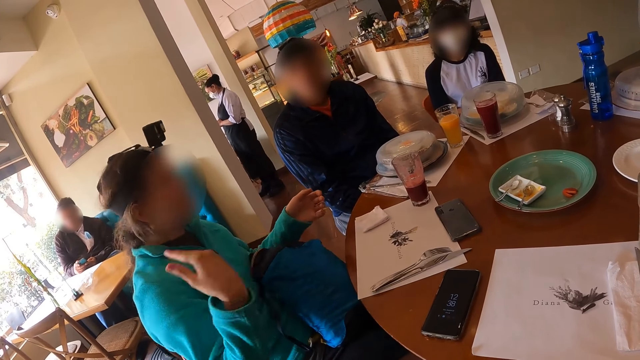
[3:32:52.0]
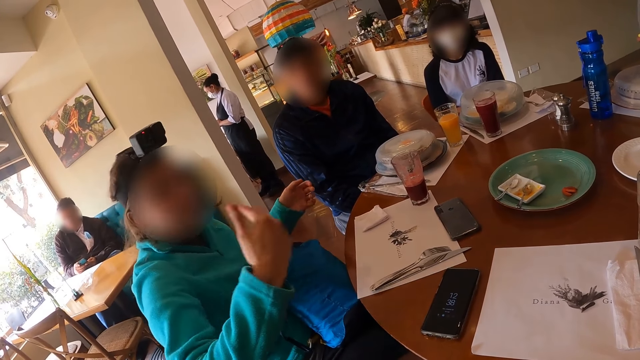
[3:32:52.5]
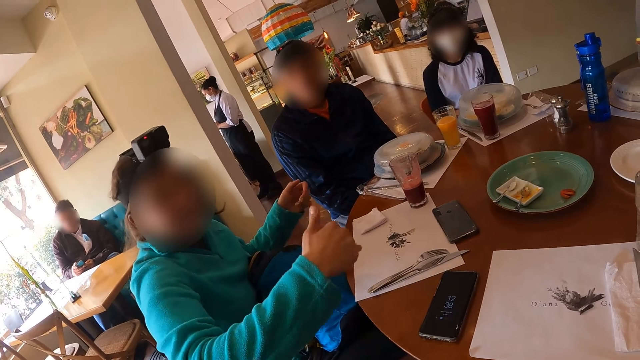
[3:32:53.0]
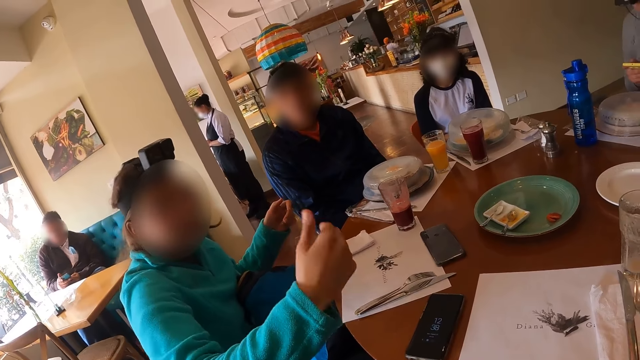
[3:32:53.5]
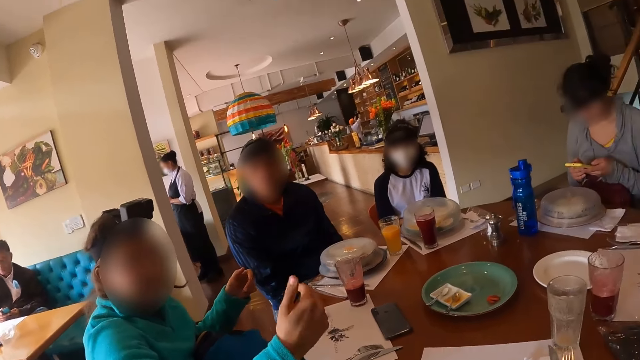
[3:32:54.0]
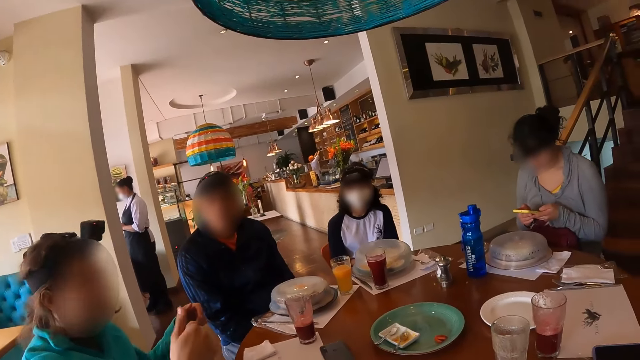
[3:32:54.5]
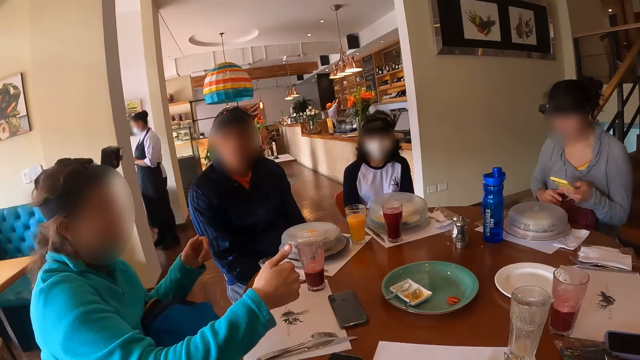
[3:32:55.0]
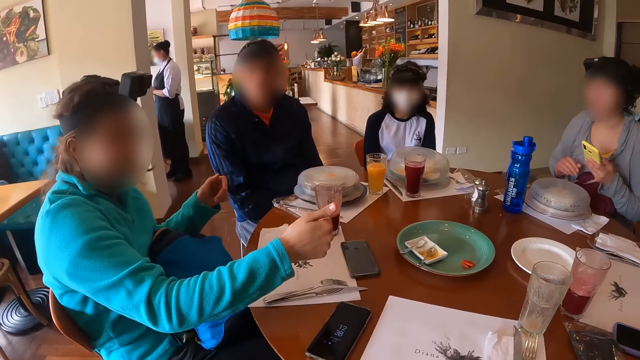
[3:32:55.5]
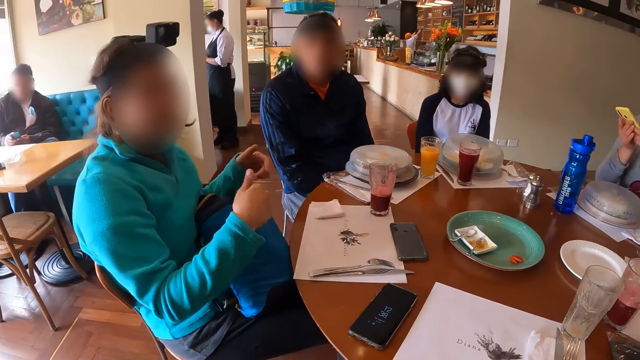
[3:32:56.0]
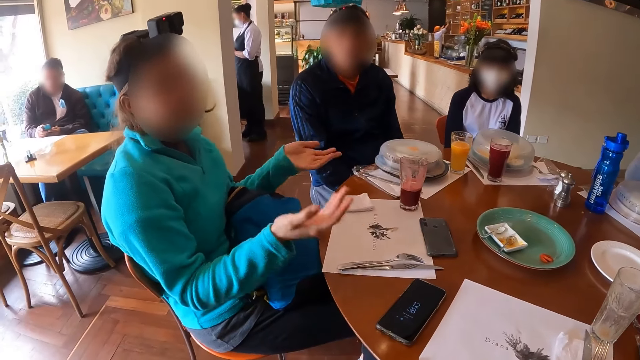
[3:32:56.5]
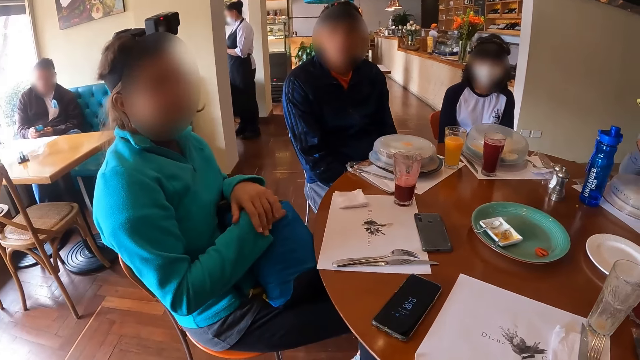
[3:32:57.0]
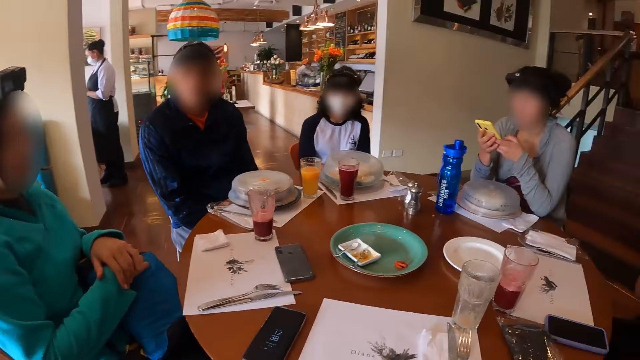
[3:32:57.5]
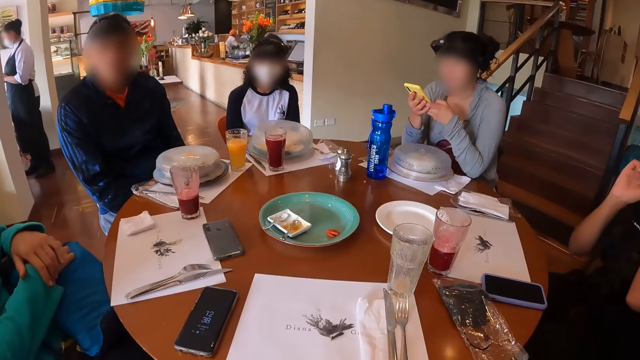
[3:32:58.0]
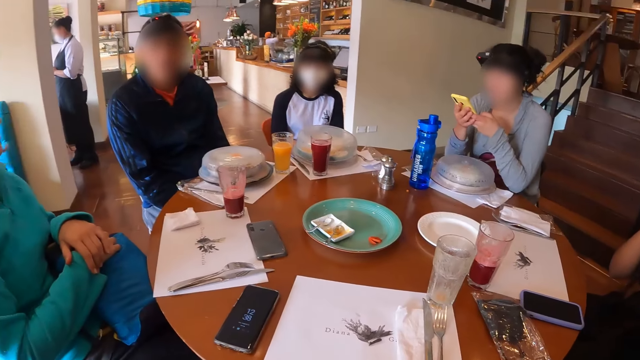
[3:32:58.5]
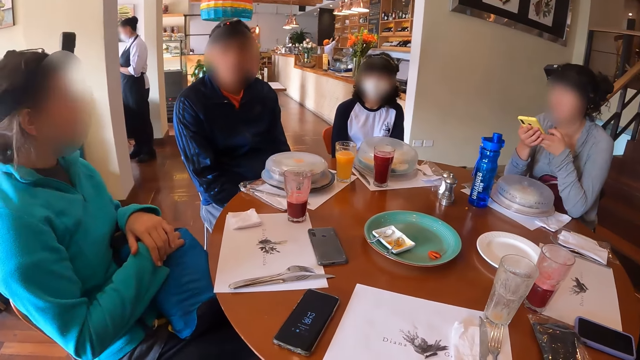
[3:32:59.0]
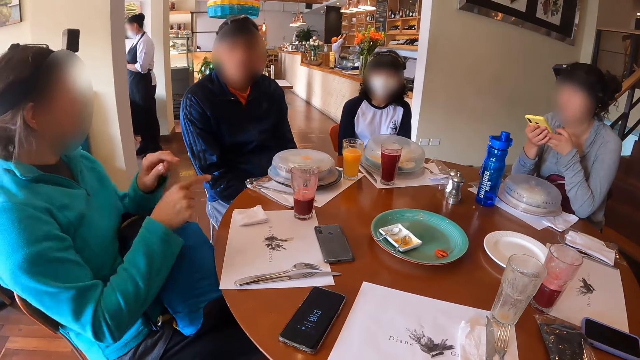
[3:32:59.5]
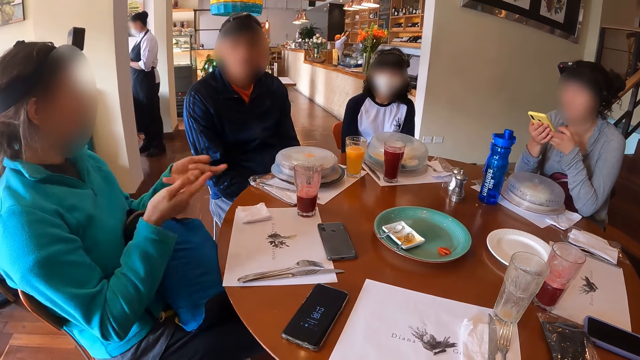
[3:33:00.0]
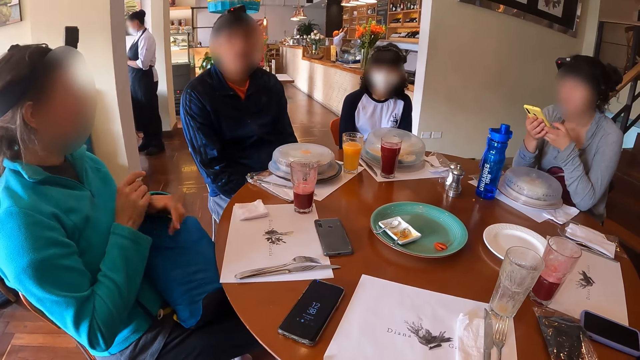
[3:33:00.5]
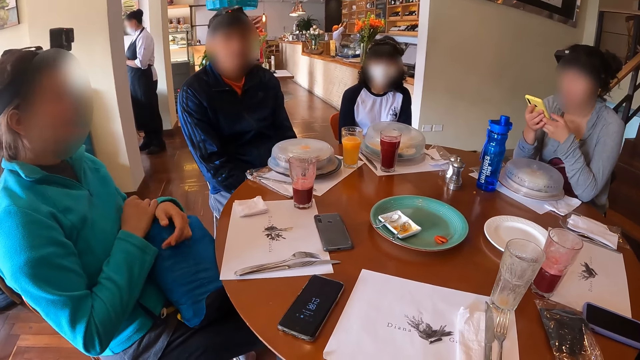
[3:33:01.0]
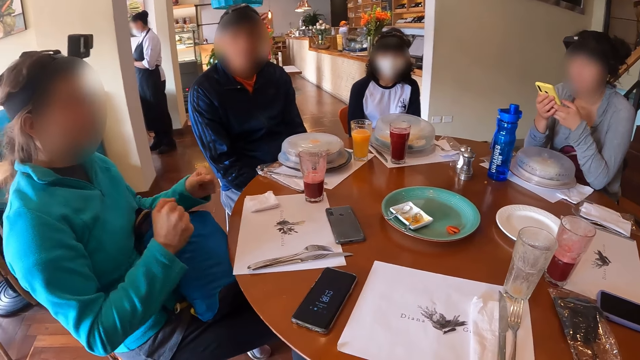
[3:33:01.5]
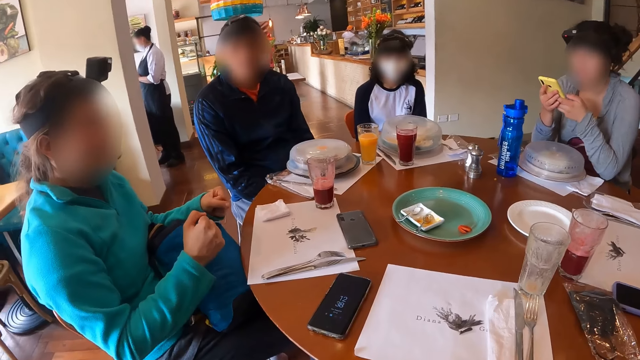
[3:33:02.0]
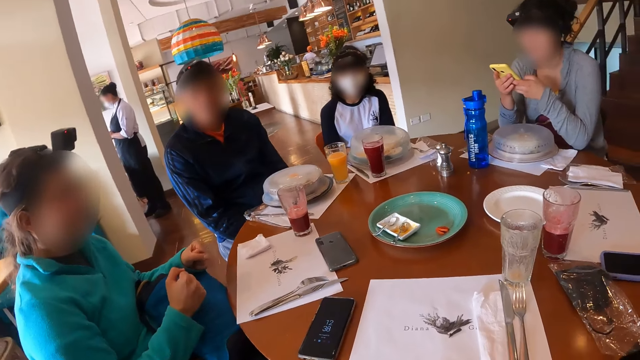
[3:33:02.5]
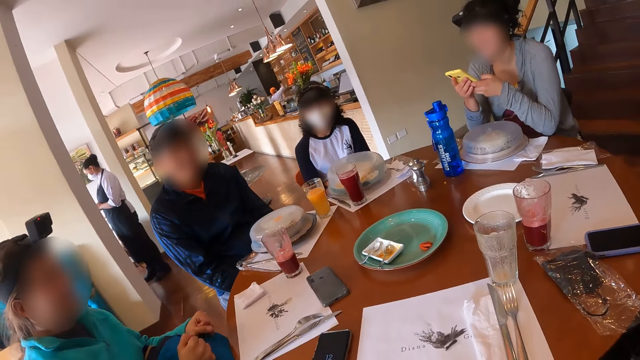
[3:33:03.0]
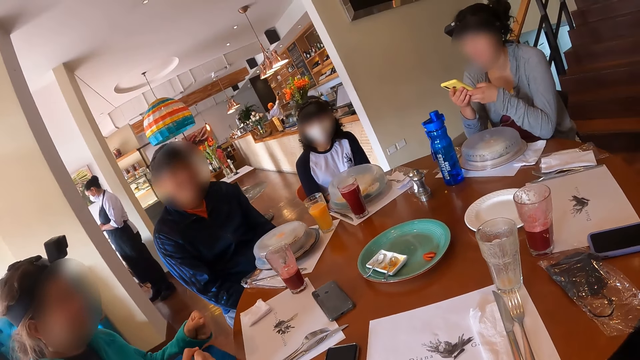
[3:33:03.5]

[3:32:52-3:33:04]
A woman presses her phone with both hands.

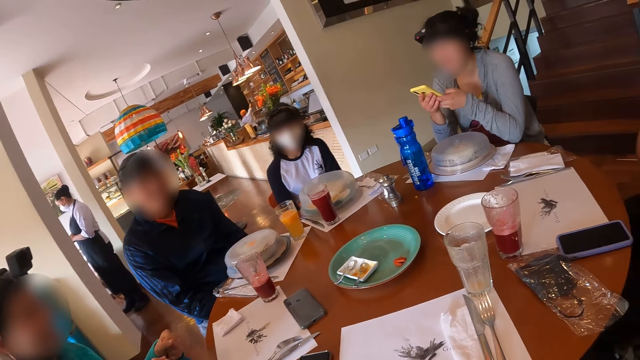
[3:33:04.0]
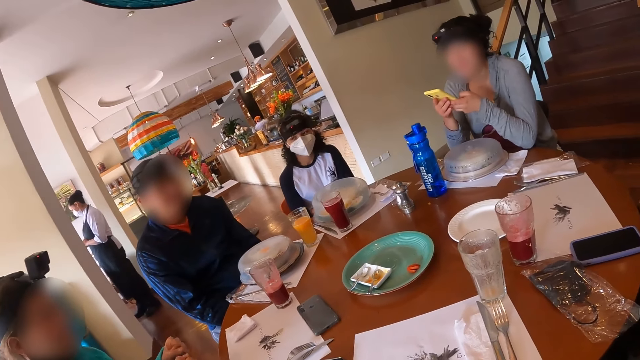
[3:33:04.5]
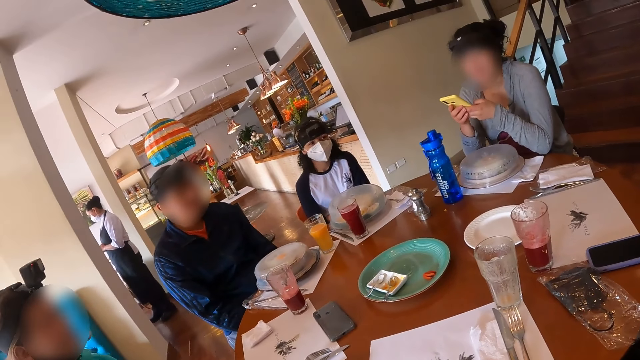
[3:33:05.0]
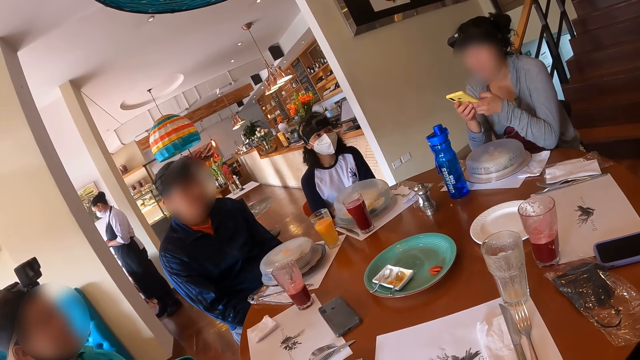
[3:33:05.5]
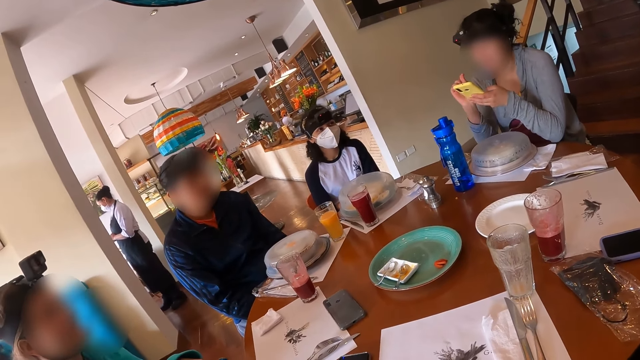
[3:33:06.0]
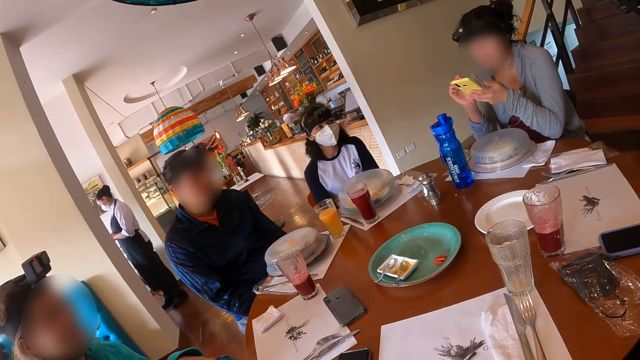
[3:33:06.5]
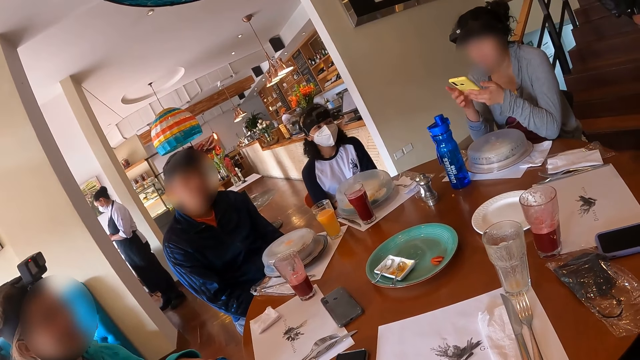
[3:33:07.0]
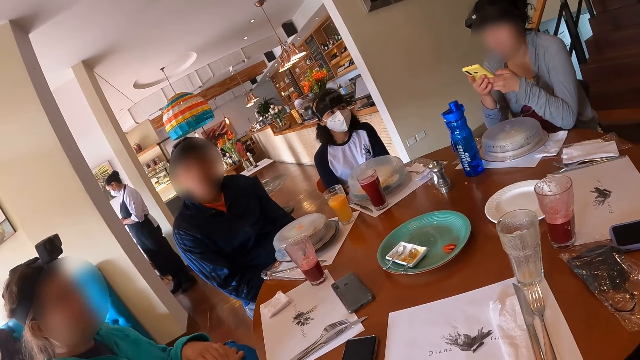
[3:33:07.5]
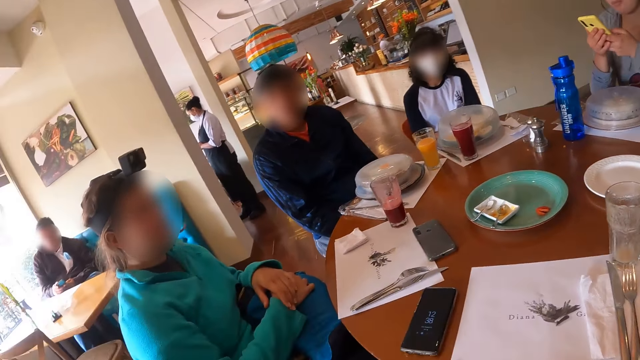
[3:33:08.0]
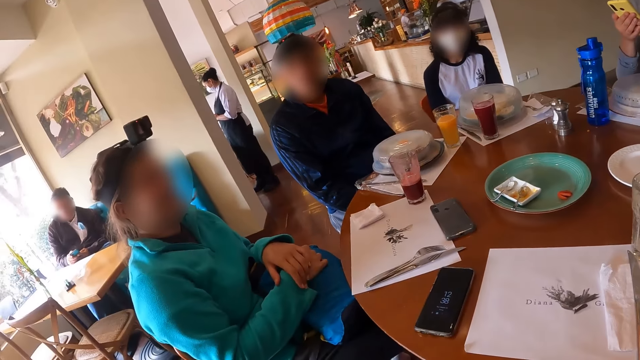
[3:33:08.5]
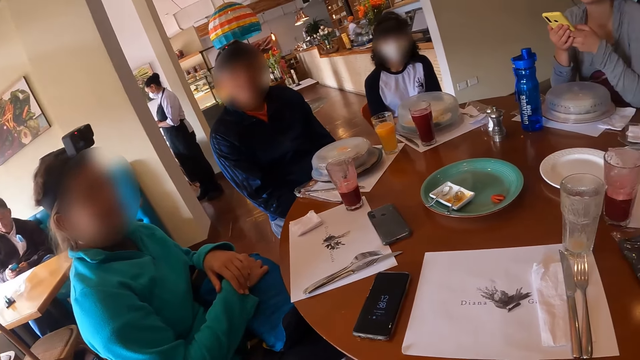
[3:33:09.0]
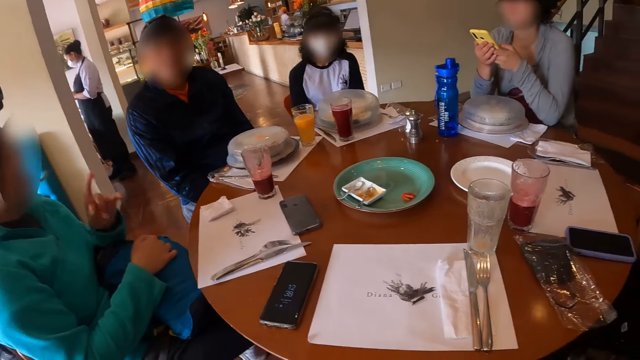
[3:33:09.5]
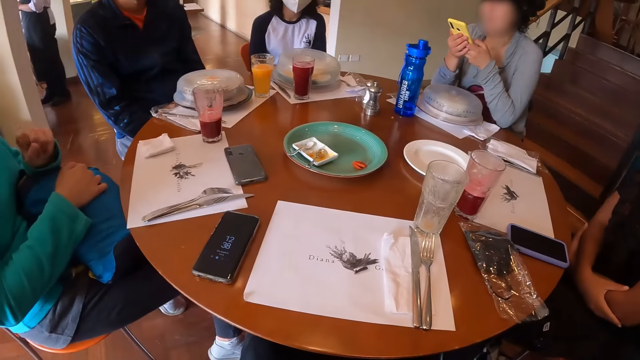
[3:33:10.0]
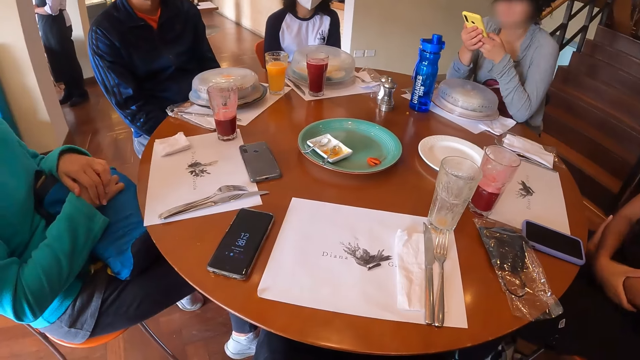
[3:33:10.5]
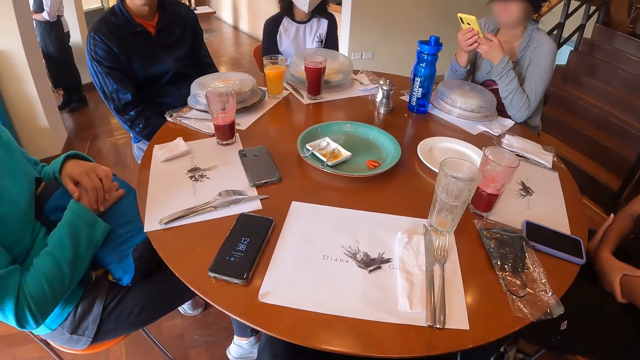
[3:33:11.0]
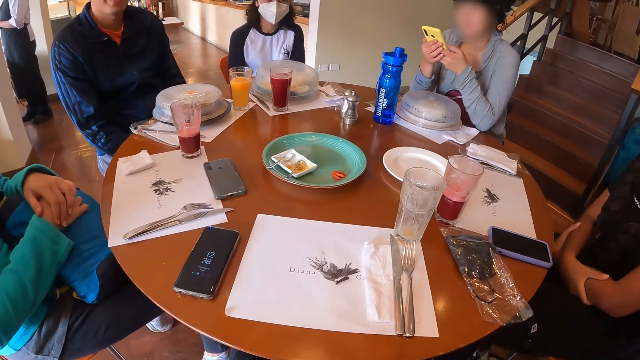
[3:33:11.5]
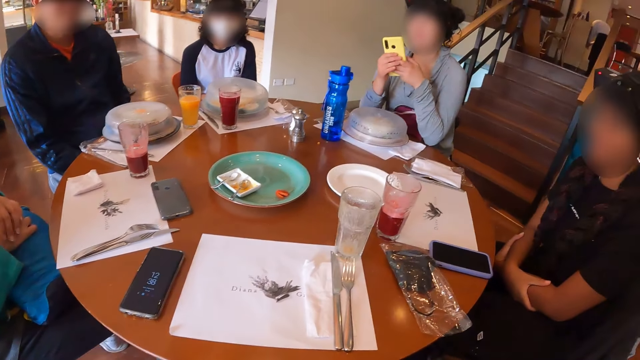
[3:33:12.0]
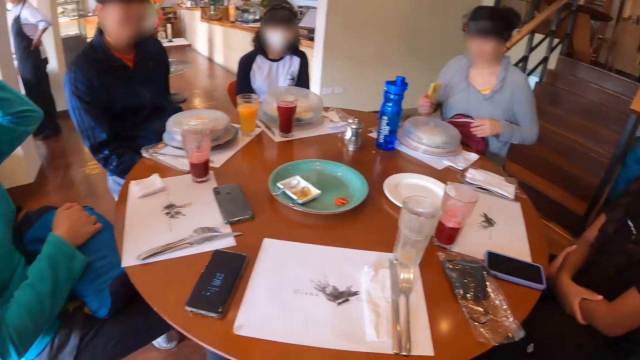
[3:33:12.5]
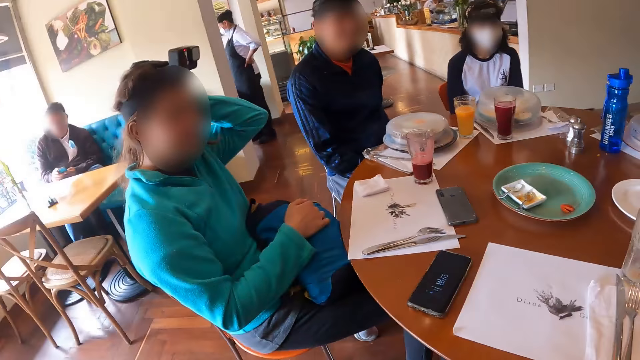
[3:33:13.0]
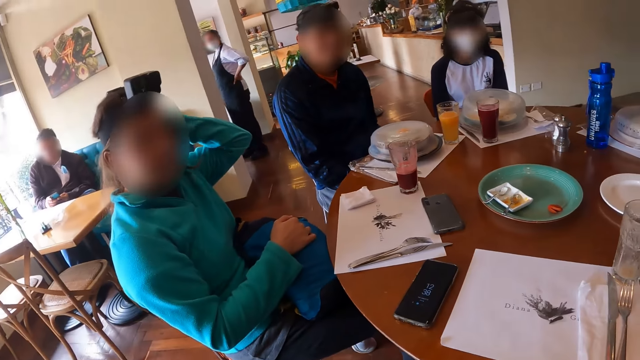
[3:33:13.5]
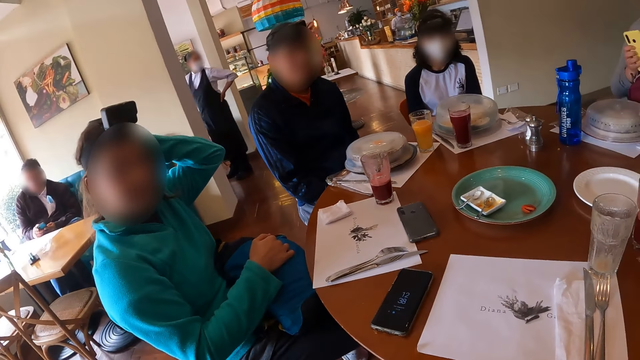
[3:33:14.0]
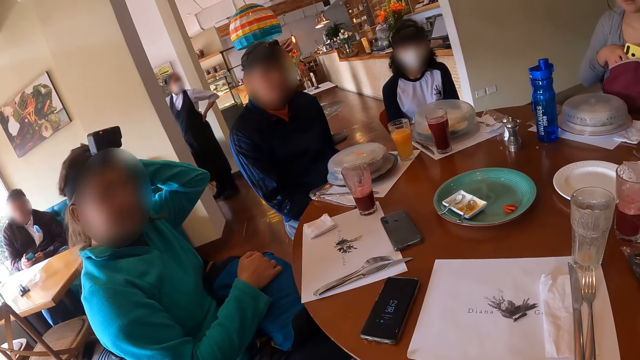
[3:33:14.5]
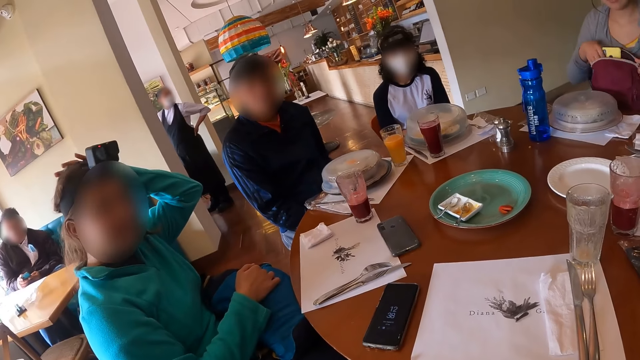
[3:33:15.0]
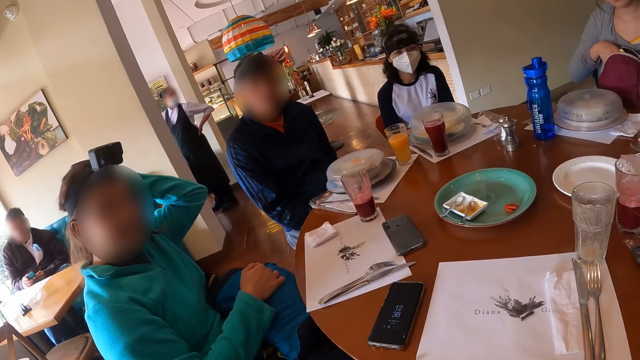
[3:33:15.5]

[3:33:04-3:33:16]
A woman scratches her hair with her left hand. The woman places her hand on her head. Another woman puts the phone in her backpack on her legs with her right hand.
